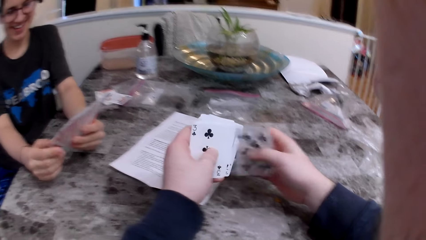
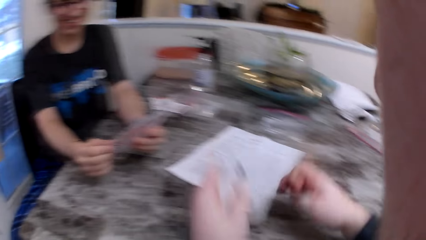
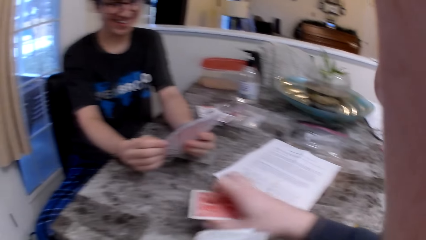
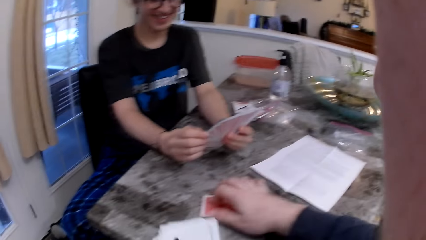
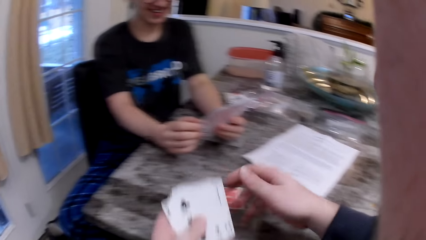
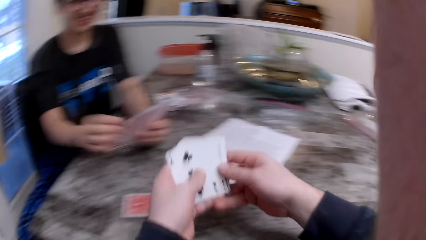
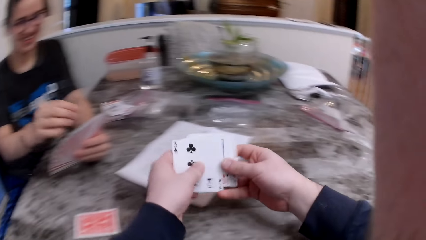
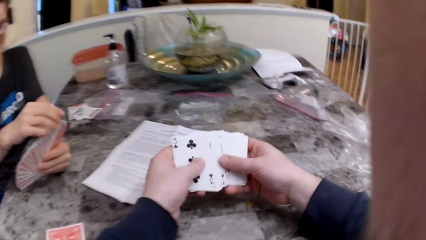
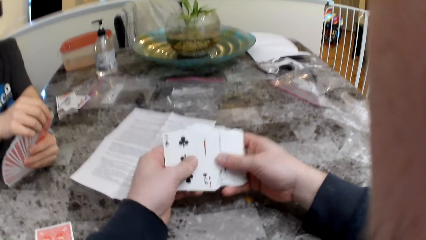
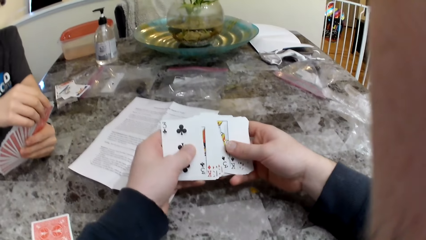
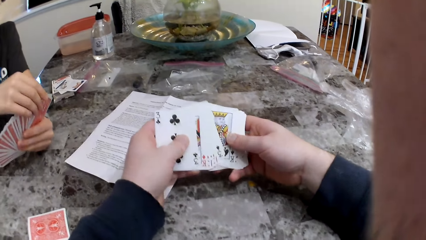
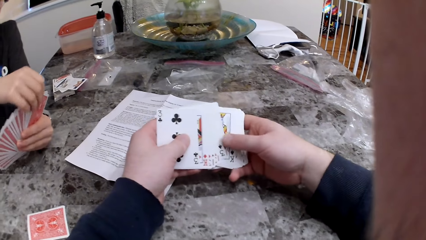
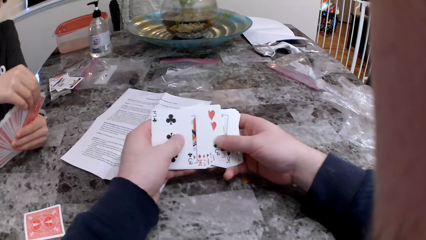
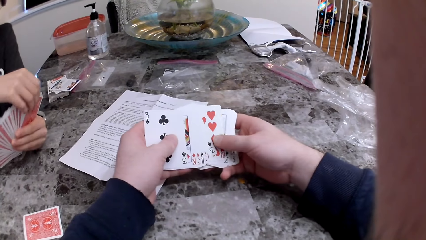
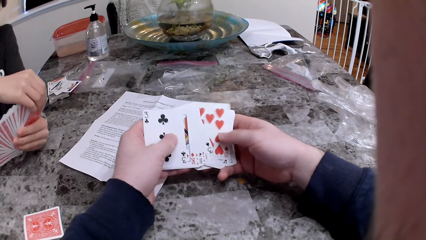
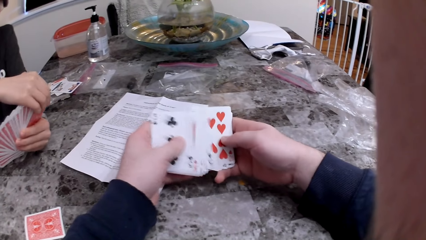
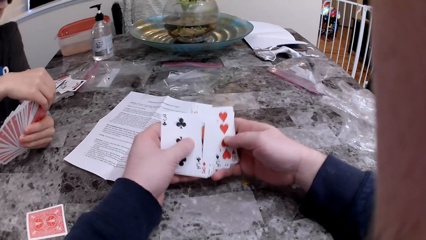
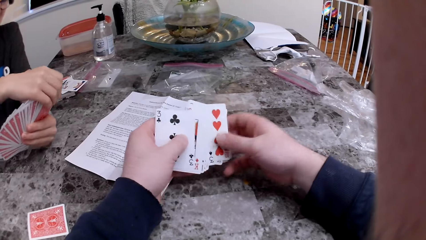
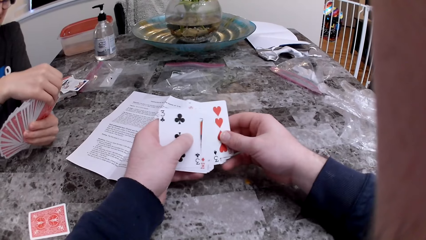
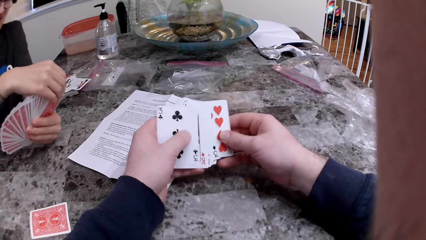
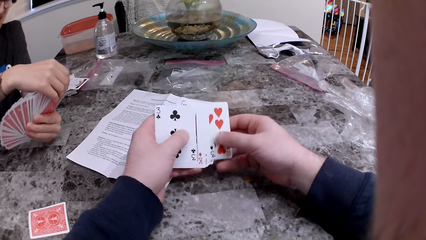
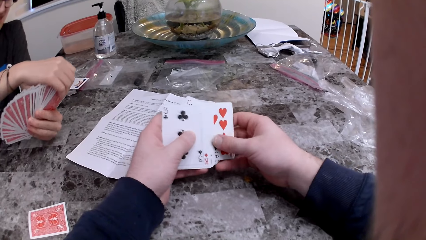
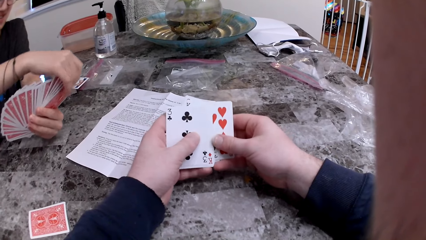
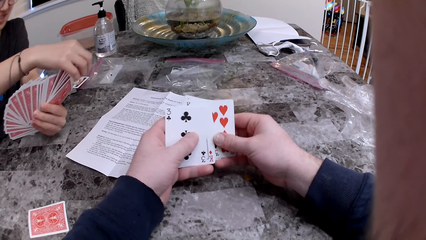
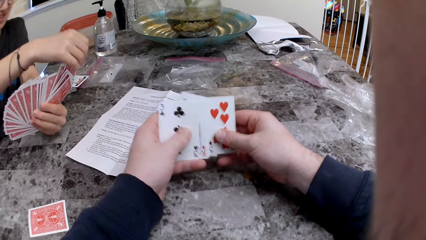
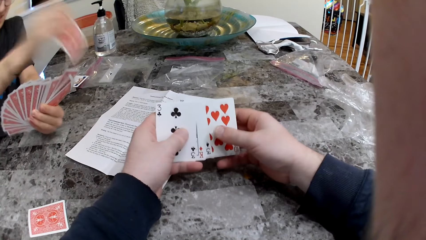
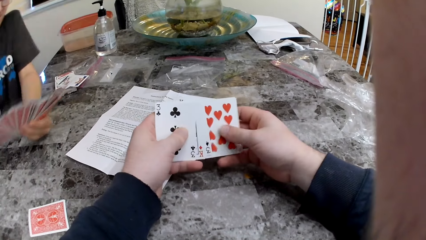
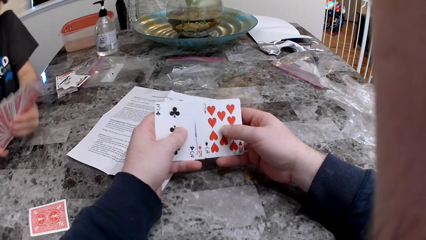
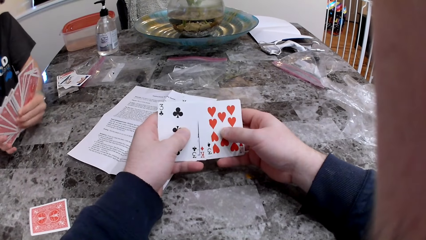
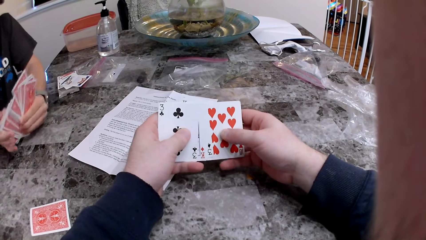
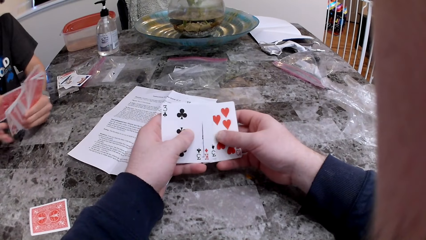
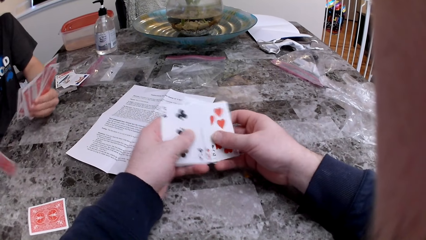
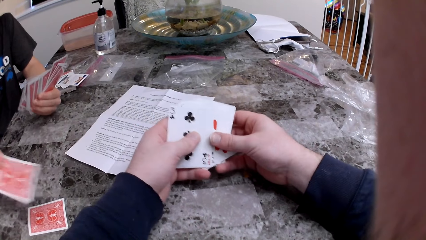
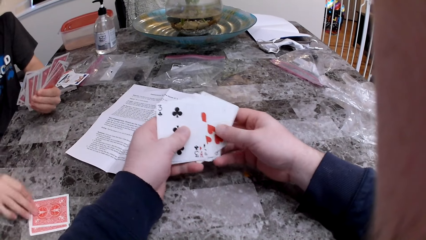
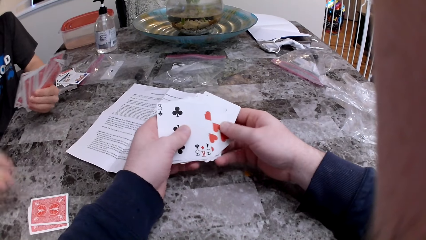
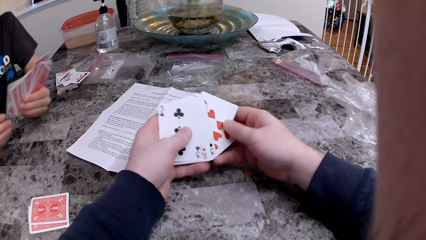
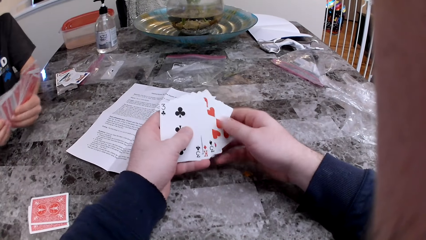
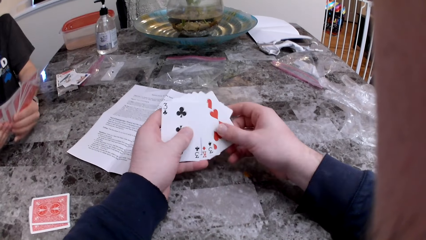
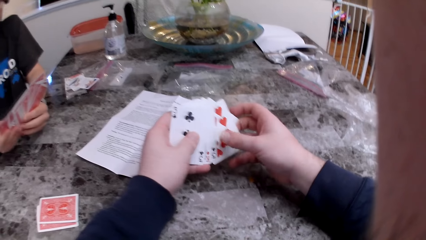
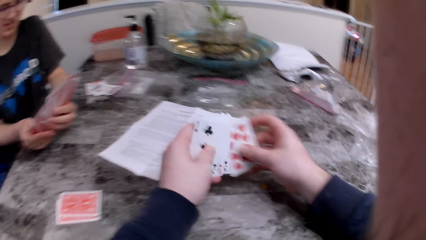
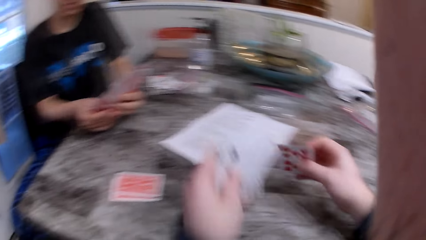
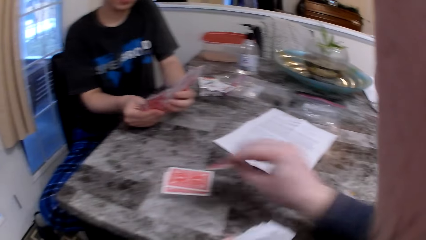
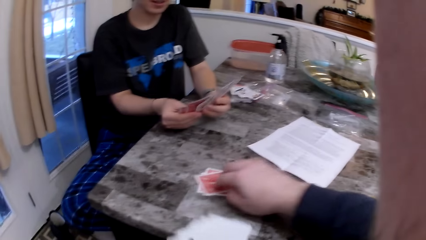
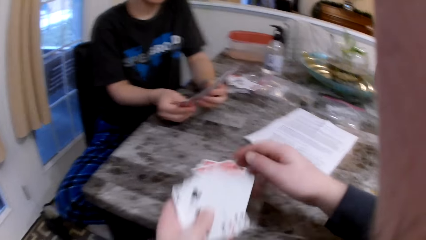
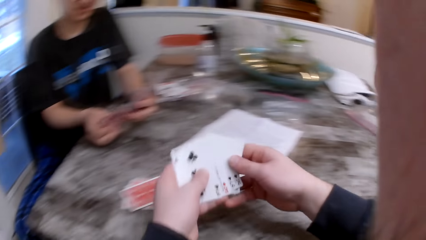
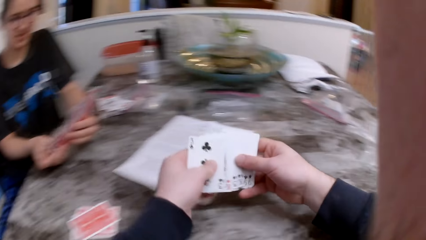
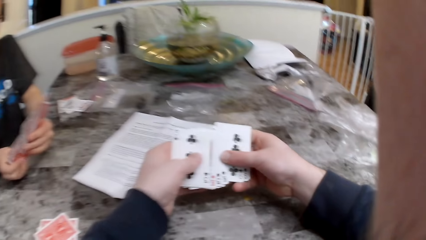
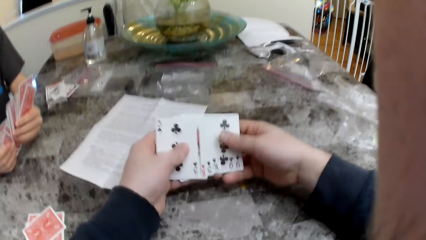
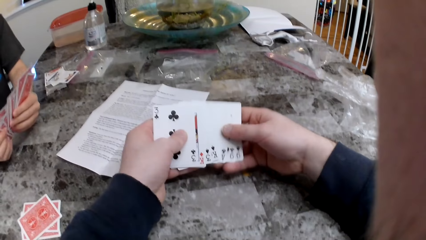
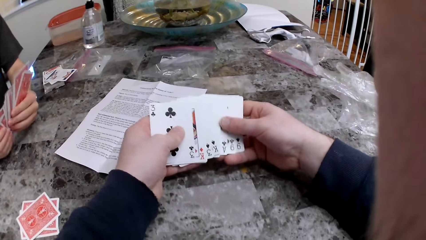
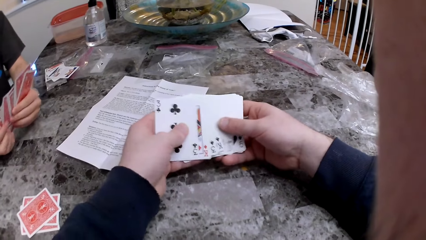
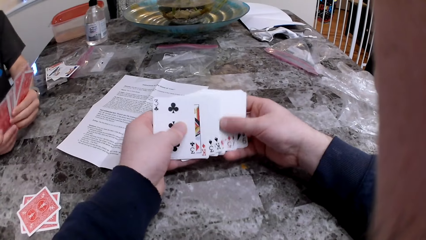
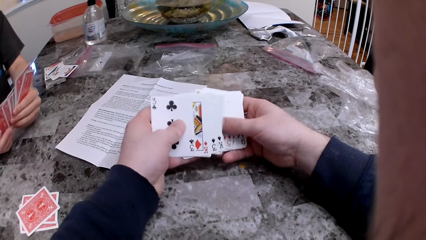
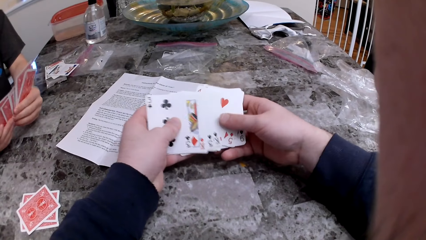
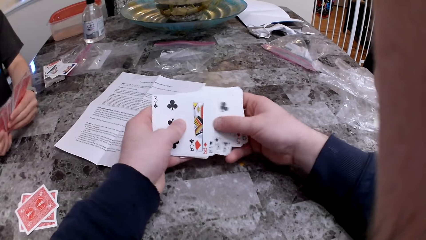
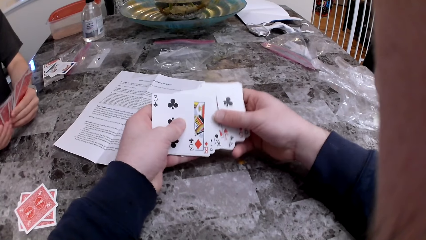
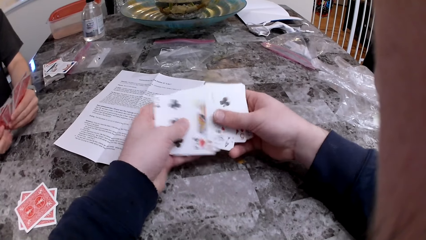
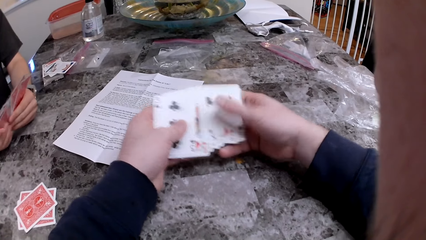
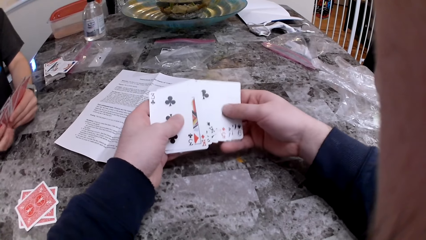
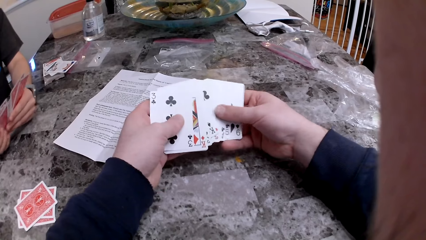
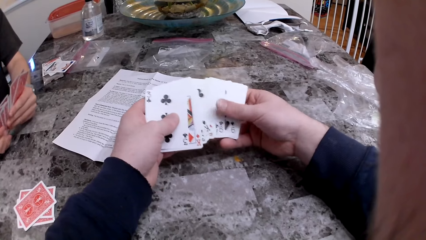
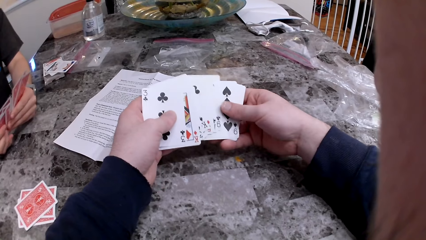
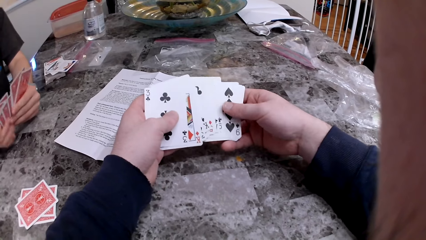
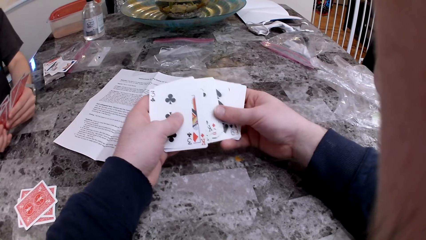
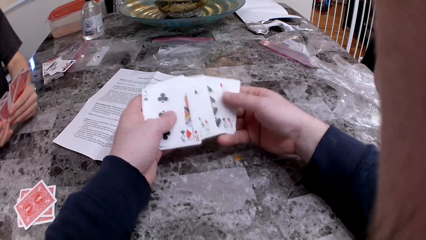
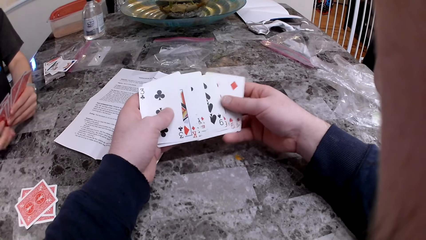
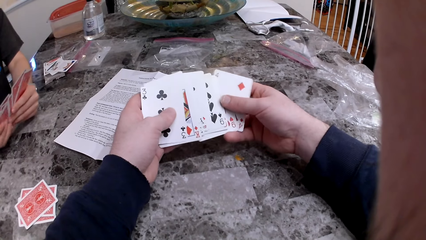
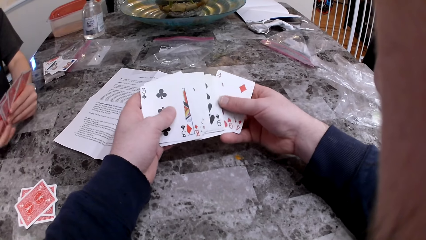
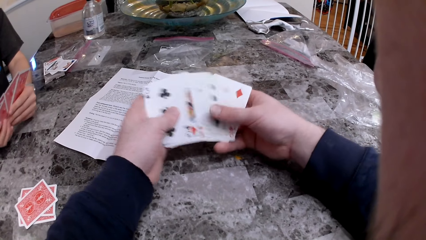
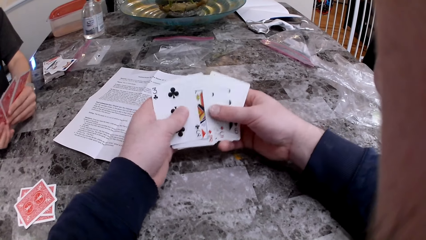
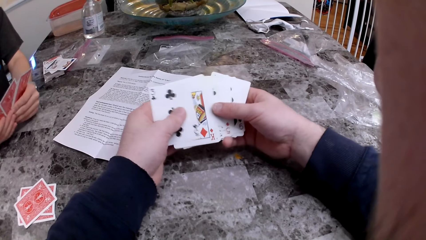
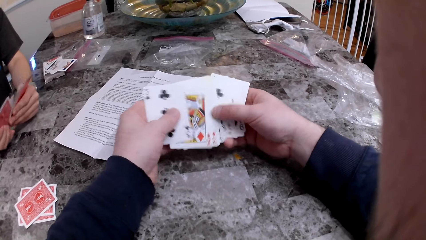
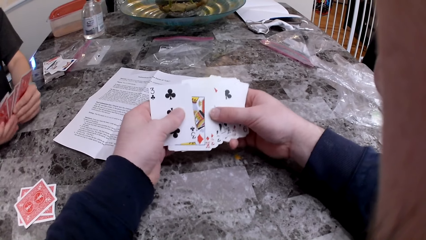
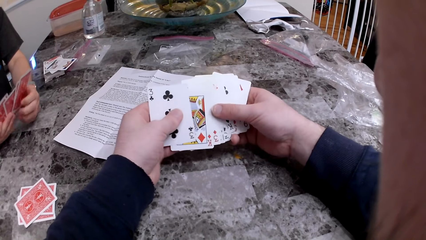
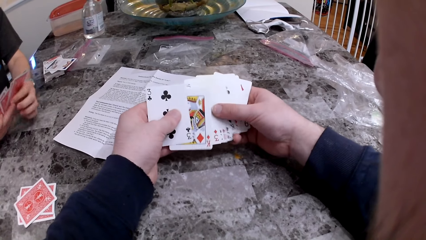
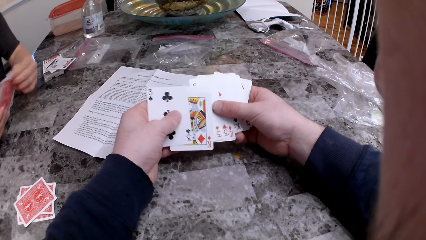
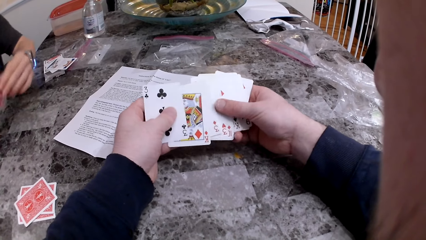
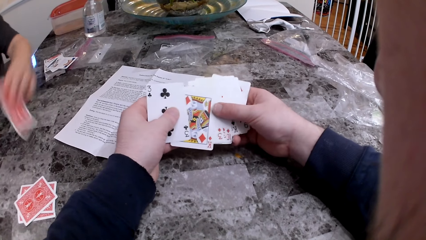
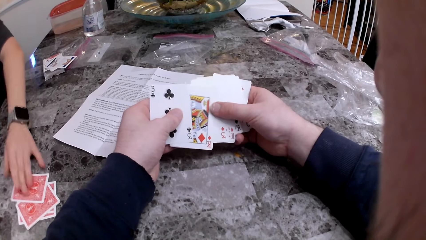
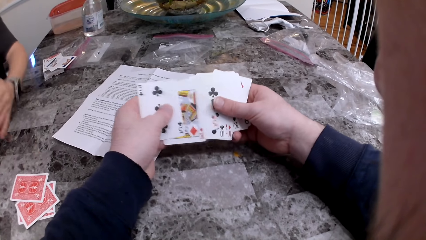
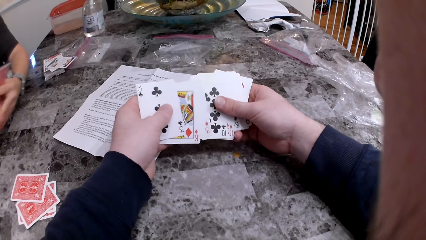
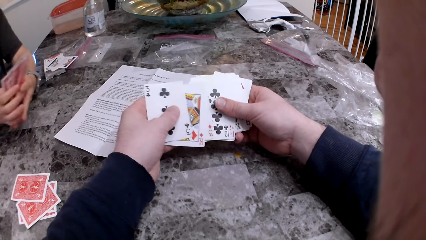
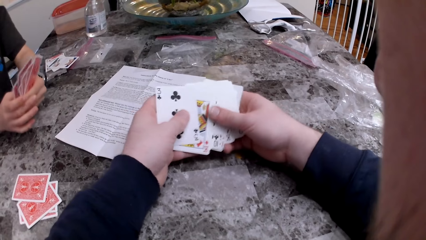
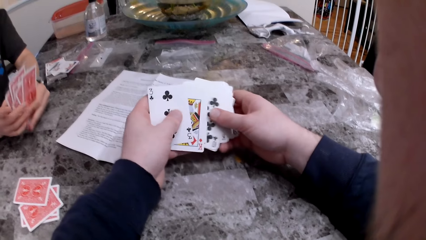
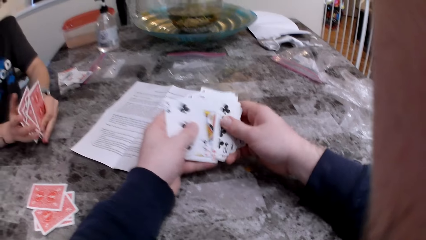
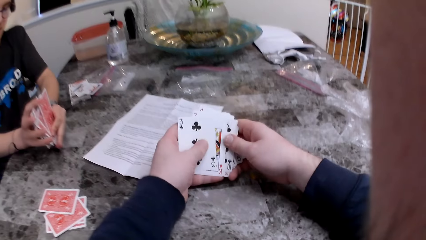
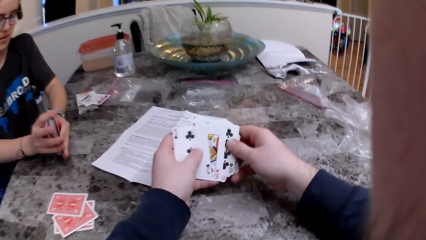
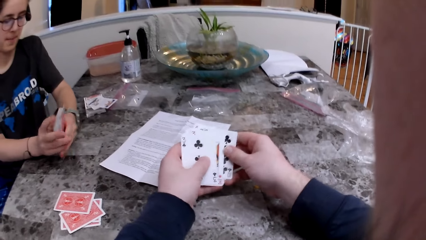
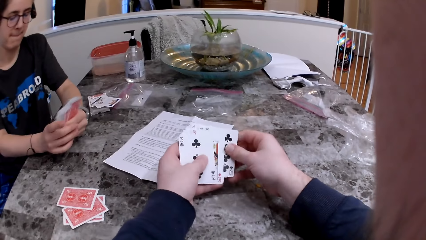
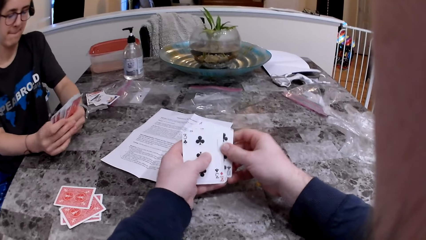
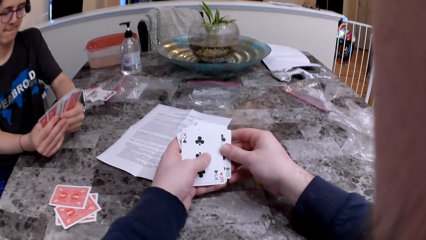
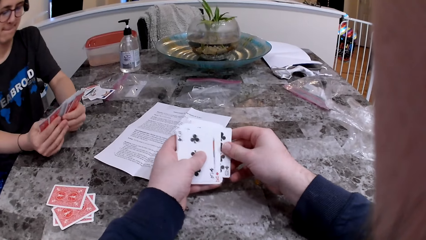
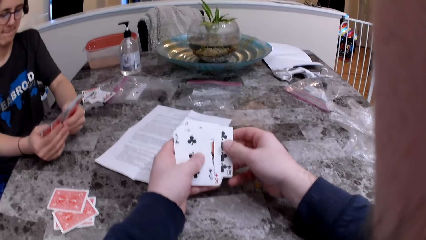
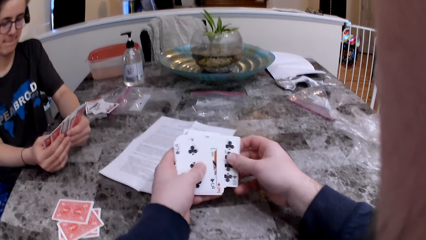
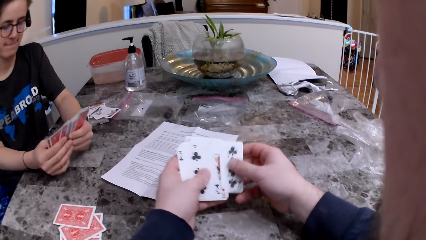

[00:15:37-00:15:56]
The camera wearer puts a card on the table. The woman puts the card on the table. The camera wearer puts a card on the table. The woman puts the card on the table.
